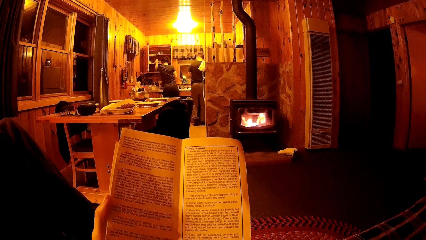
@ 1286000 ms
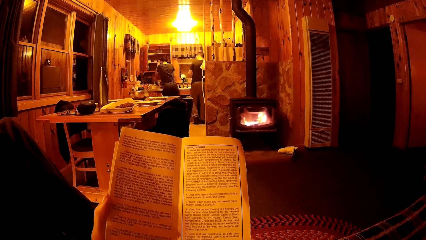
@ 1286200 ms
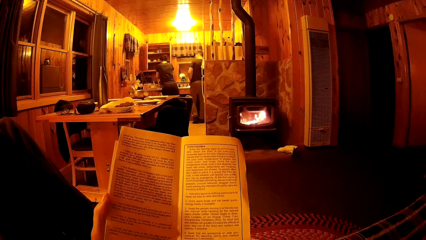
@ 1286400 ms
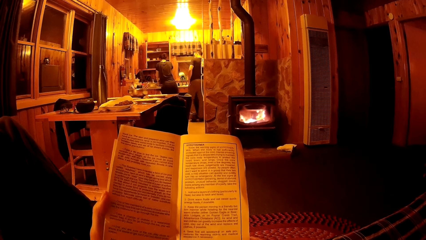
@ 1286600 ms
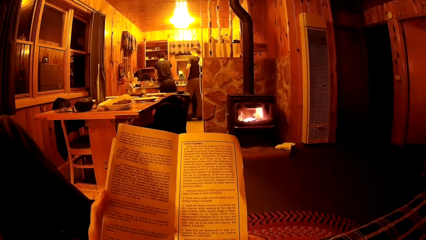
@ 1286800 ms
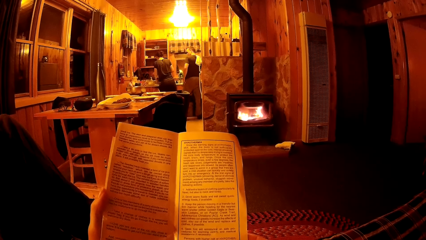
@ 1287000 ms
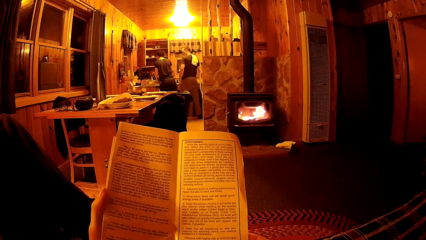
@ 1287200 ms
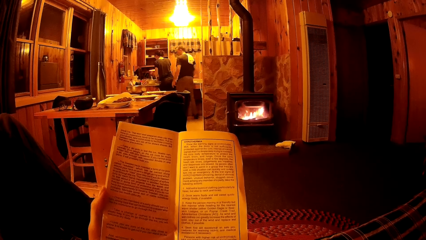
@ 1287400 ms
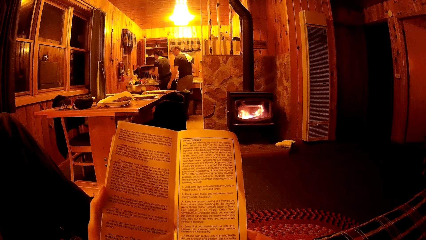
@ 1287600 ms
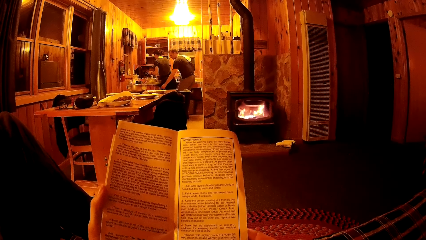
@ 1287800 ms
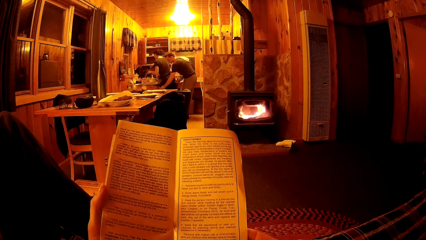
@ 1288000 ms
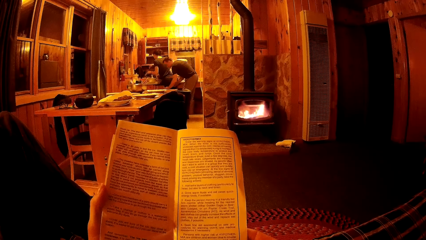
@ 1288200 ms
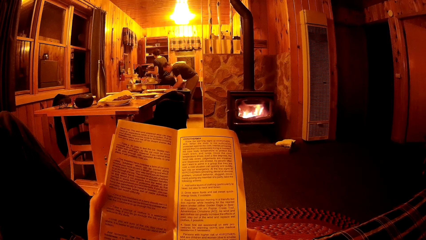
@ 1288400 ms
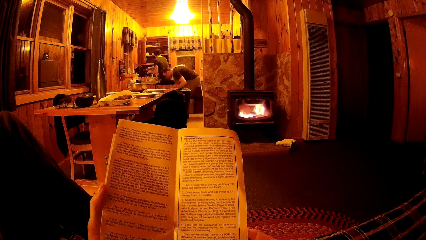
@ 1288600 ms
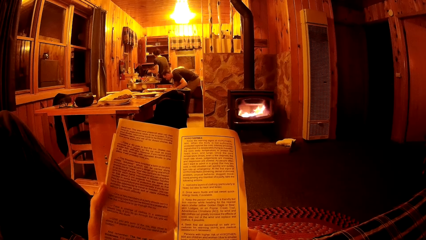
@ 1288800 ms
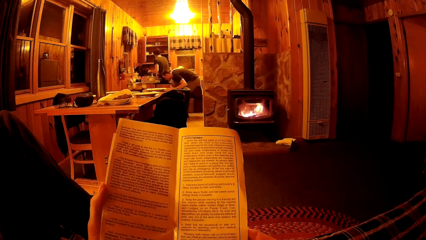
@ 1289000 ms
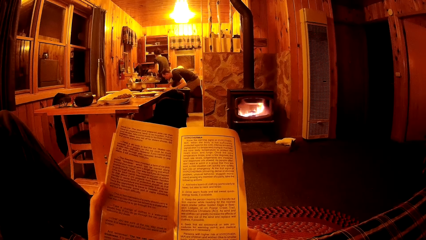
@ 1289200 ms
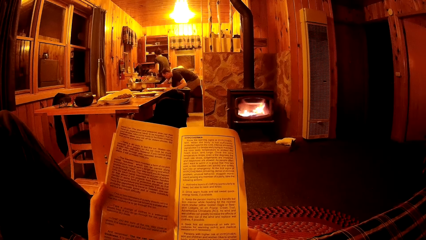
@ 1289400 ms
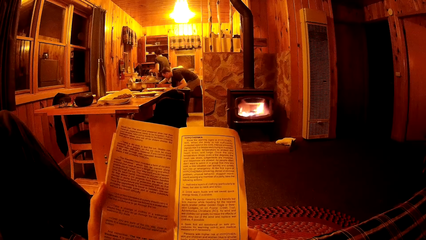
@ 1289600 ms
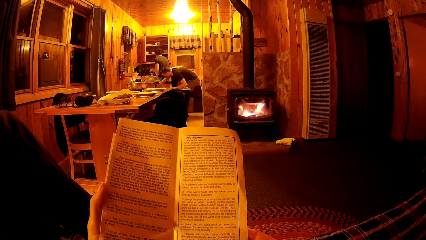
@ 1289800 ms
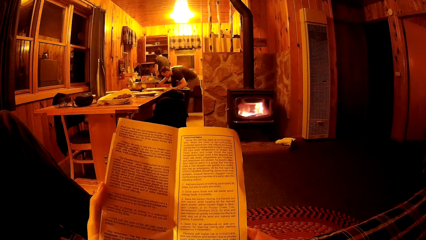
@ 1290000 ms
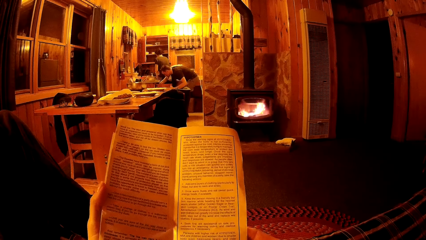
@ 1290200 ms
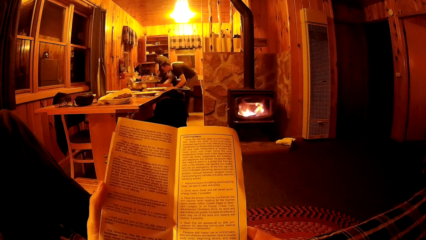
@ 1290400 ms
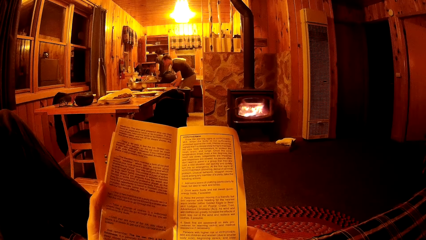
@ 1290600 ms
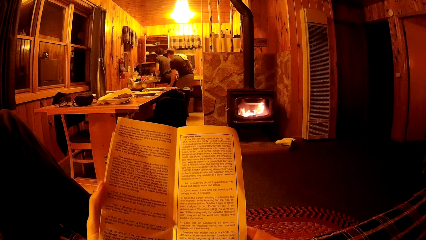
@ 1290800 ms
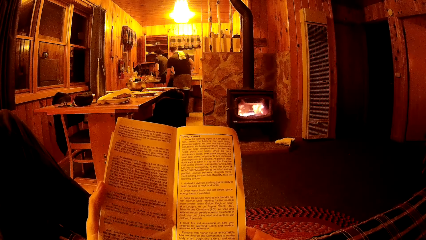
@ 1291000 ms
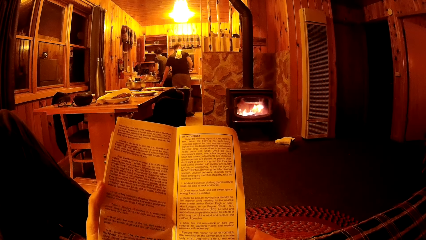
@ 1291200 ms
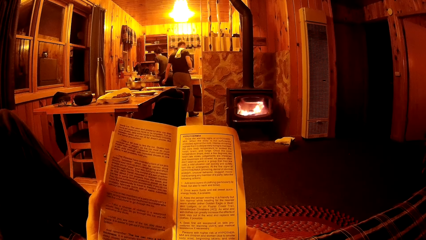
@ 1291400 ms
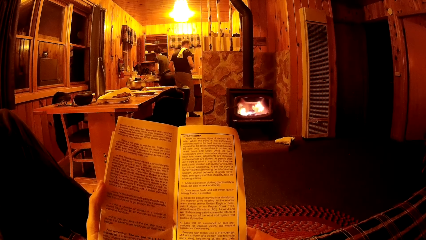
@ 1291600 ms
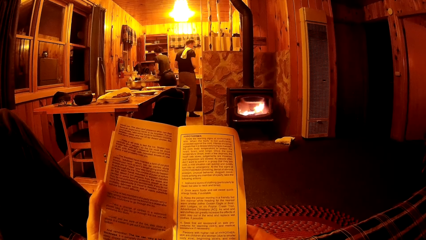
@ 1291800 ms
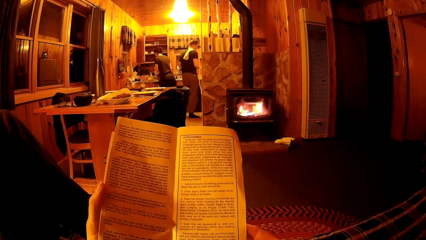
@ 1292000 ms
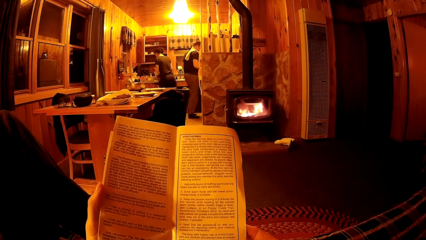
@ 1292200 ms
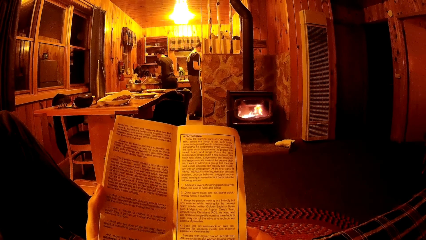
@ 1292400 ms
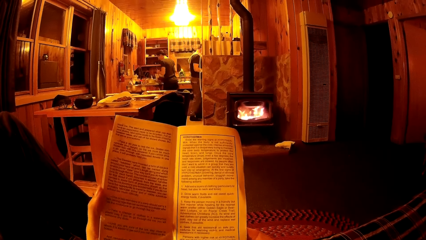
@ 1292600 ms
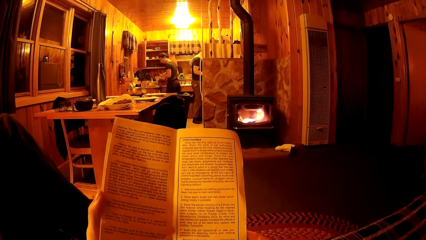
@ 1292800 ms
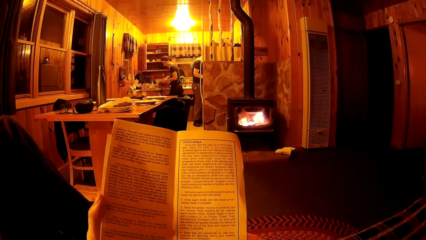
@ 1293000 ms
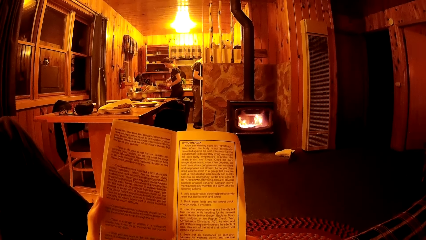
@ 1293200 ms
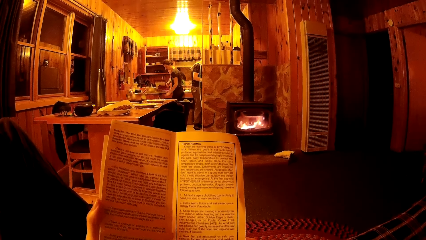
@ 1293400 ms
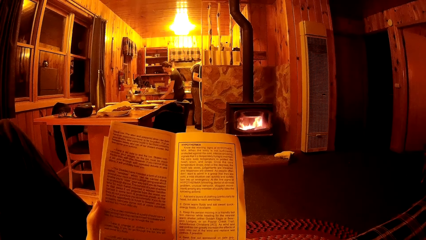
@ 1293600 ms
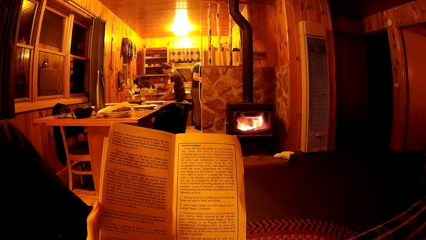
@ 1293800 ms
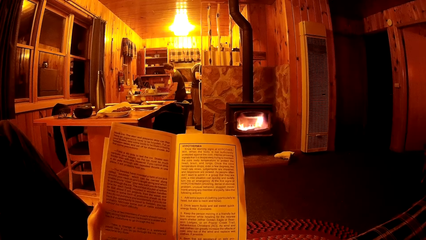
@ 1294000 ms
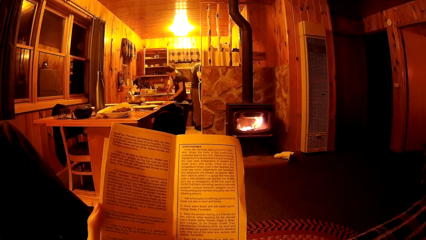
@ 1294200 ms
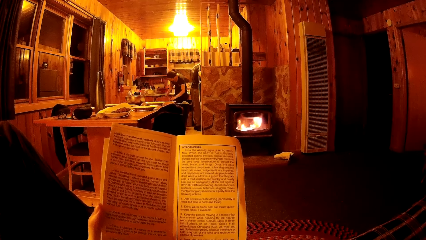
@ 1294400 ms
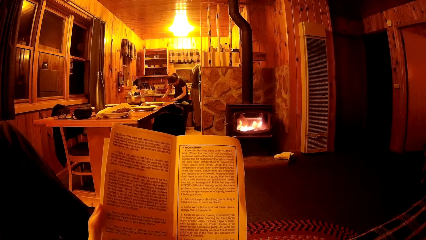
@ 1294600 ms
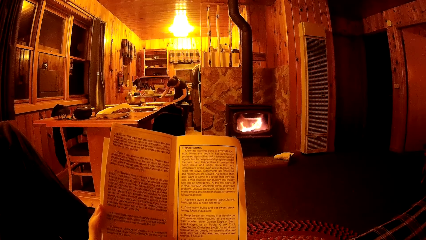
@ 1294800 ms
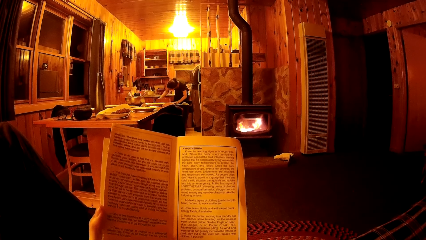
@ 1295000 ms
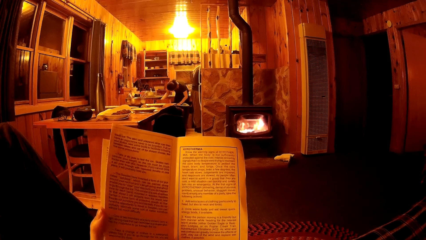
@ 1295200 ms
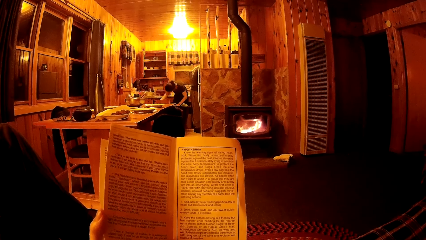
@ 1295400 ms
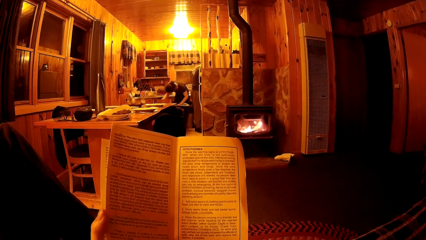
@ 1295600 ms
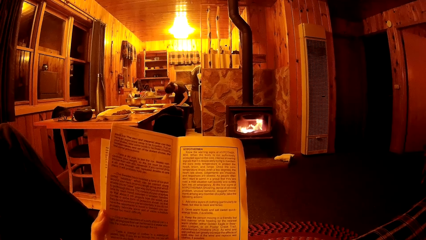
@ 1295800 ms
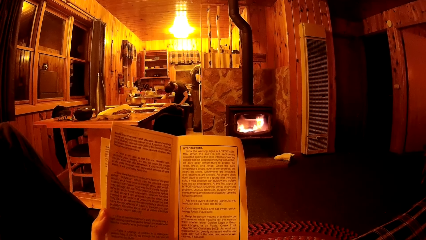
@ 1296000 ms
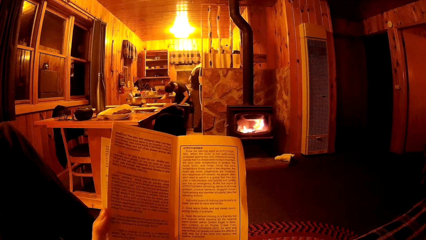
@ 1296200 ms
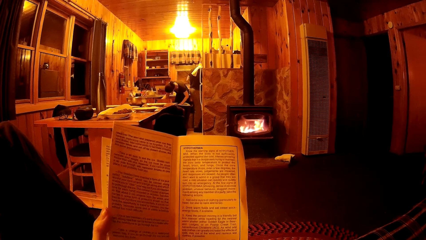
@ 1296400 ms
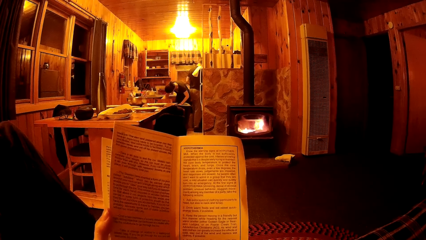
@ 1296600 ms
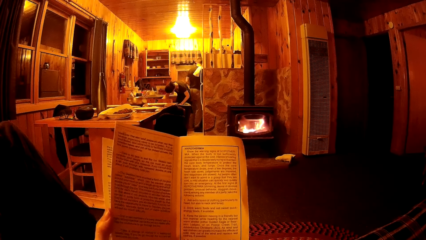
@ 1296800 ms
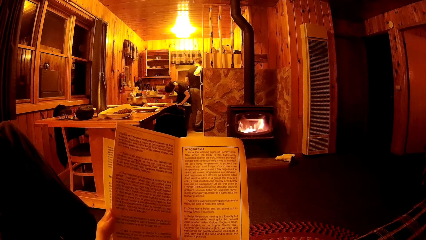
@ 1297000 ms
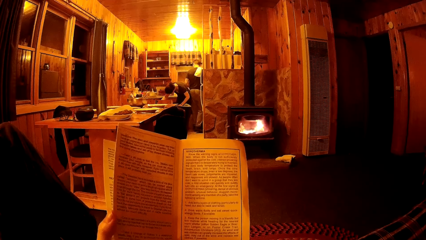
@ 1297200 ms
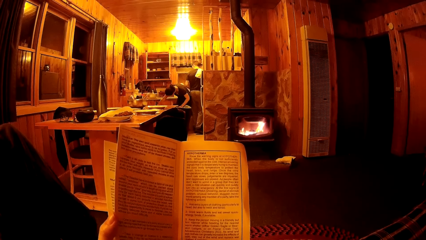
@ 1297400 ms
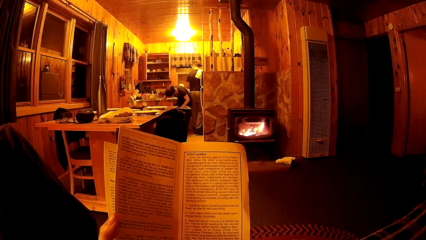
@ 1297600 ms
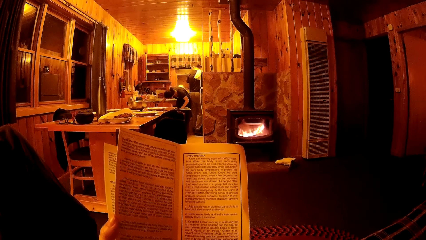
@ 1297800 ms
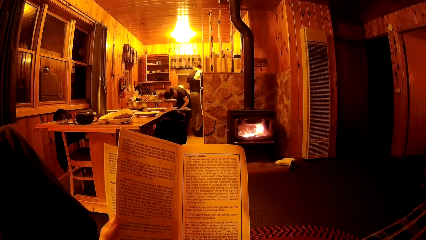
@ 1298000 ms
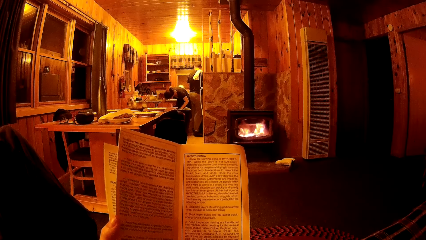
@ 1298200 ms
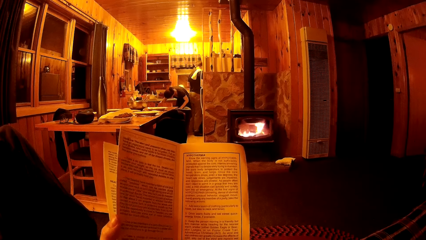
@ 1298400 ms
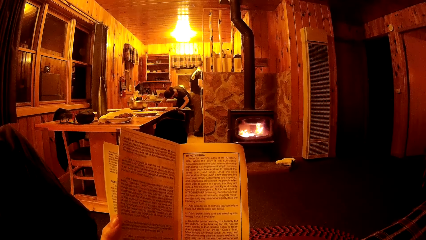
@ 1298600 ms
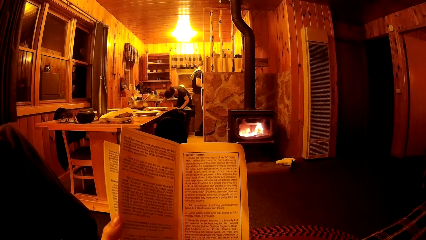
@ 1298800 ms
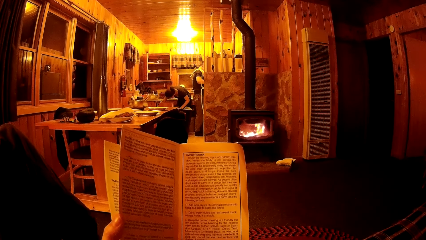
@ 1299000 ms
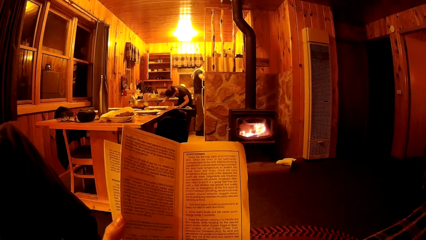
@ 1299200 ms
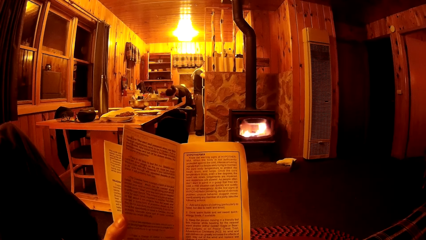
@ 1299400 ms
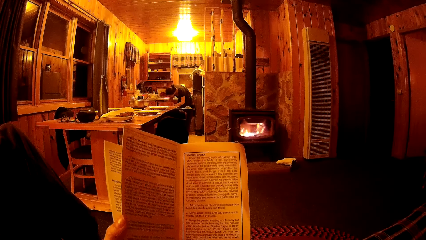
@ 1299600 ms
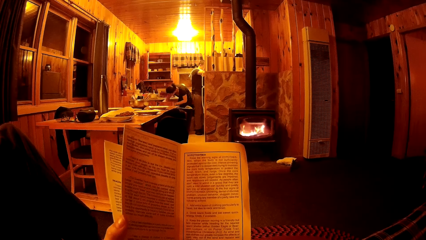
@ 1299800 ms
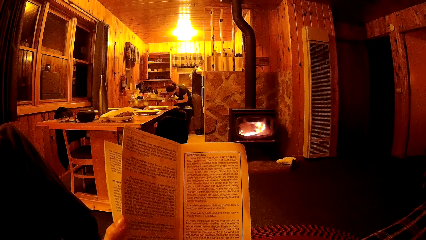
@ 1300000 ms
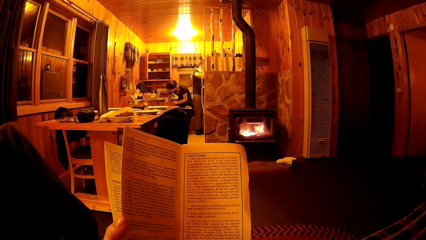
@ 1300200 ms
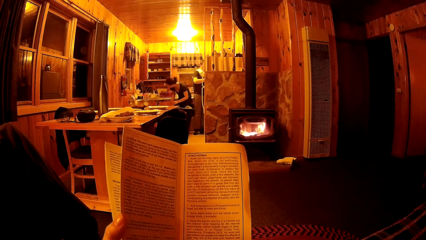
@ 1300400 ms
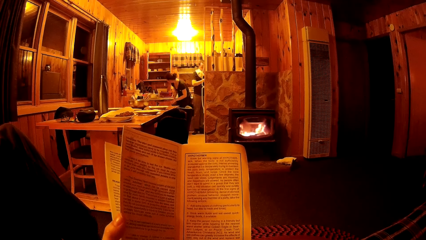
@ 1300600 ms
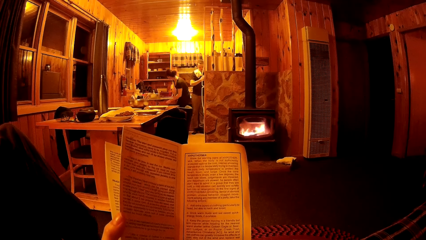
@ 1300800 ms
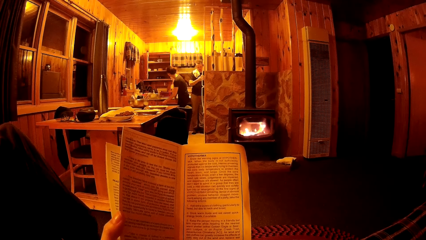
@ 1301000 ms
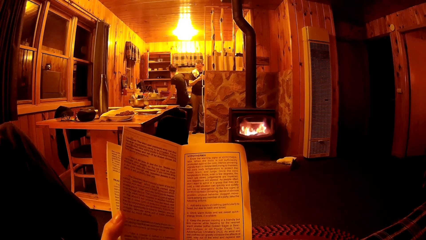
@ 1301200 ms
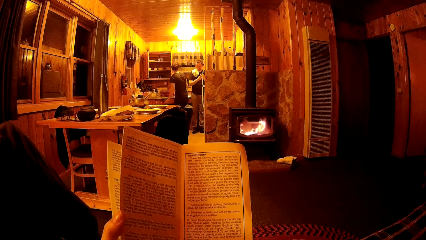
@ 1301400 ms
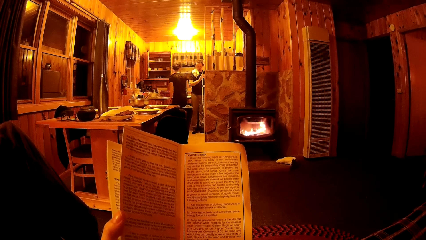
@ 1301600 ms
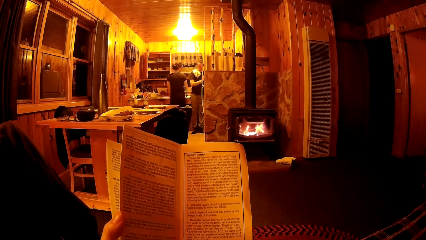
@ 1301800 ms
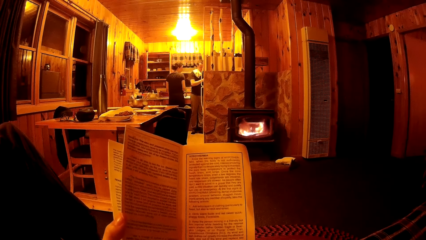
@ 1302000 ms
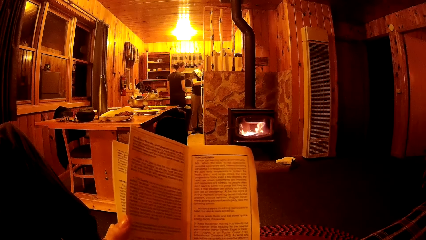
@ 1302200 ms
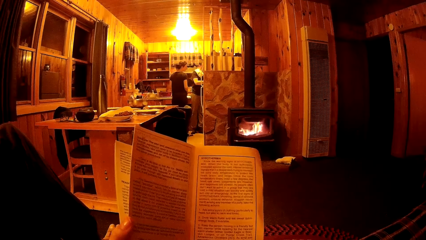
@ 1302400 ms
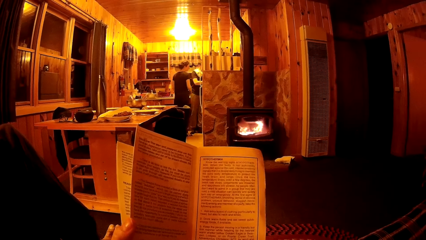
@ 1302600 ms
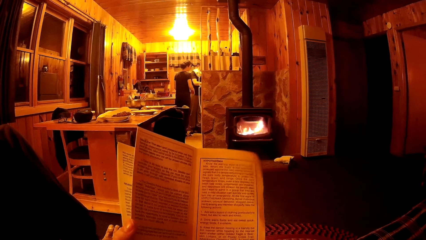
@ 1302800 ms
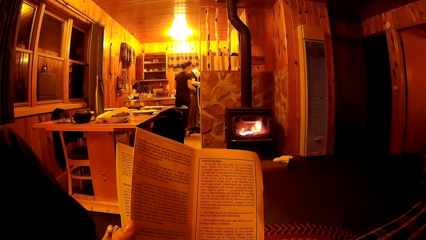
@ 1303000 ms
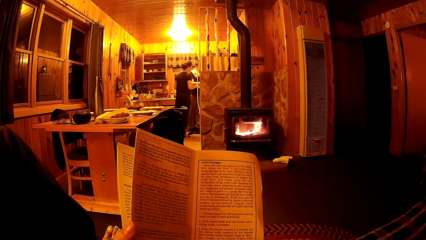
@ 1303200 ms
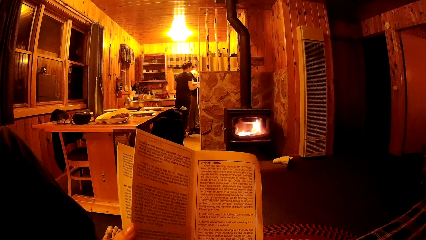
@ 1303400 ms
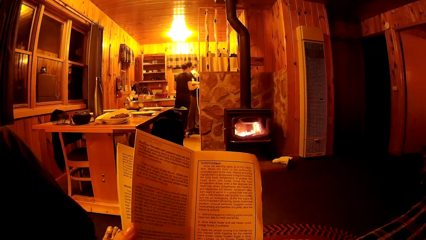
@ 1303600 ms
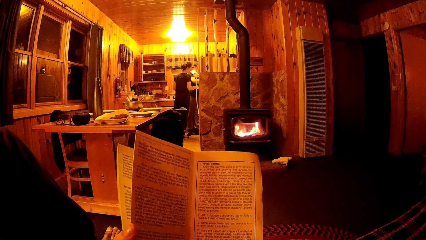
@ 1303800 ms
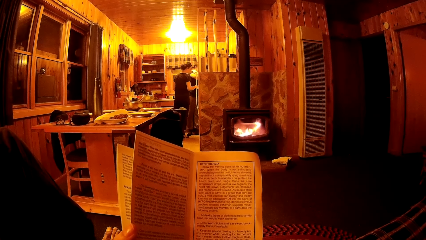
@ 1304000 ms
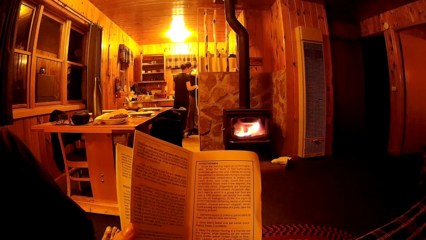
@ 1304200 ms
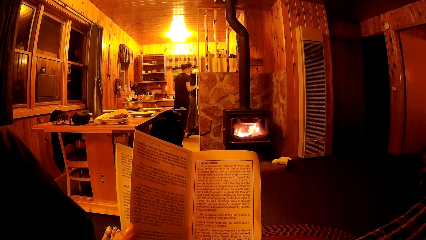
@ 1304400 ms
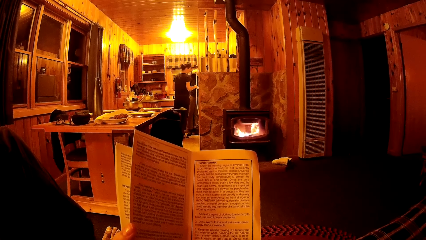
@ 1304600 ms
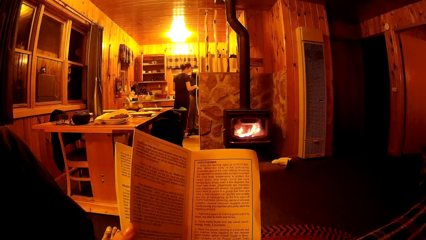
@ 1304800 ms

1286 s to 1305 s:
A man opens a cabinet with his left hand. He closes the cabinet with his left hand. A woman opens the cabinet with her left hand. She closes the cabinet with her left hand.
